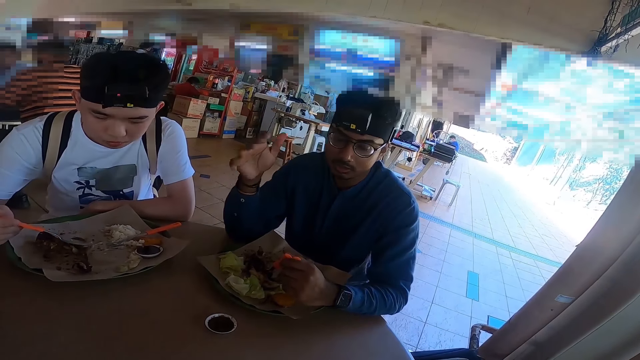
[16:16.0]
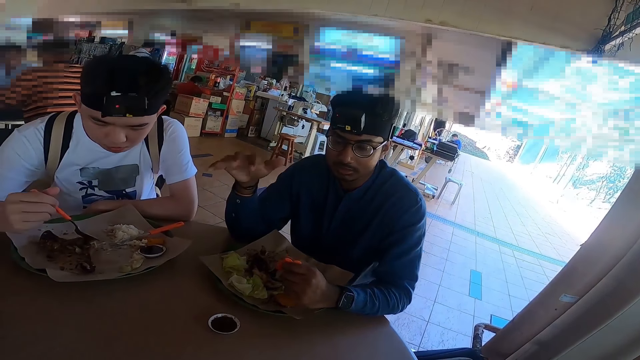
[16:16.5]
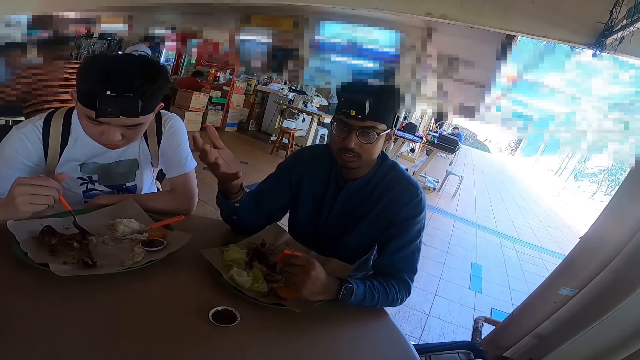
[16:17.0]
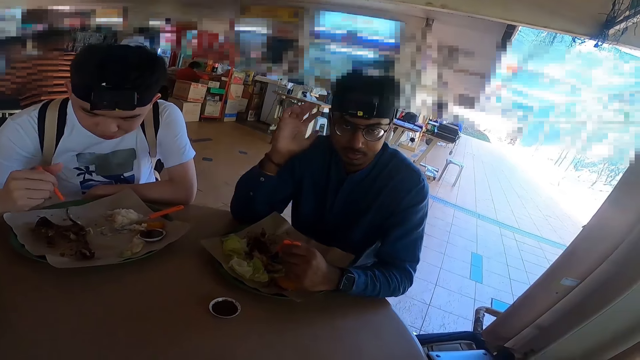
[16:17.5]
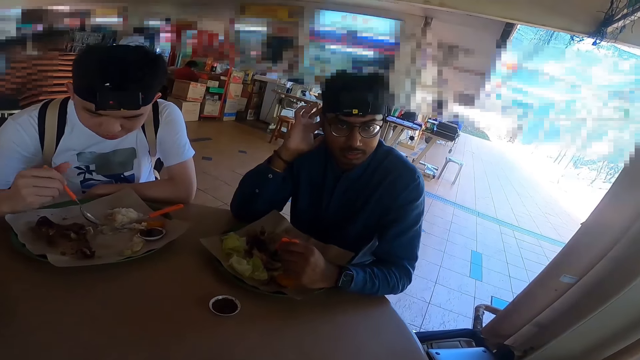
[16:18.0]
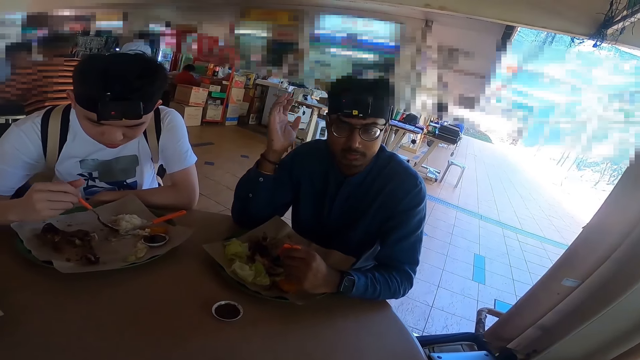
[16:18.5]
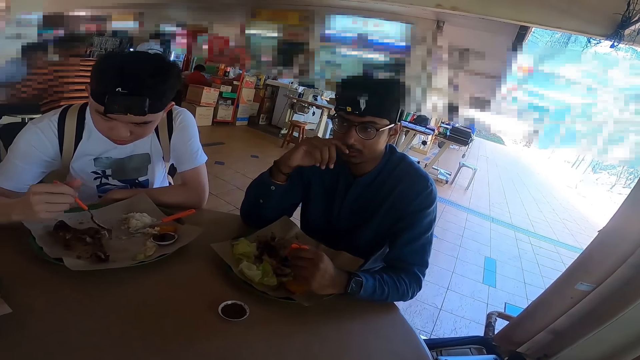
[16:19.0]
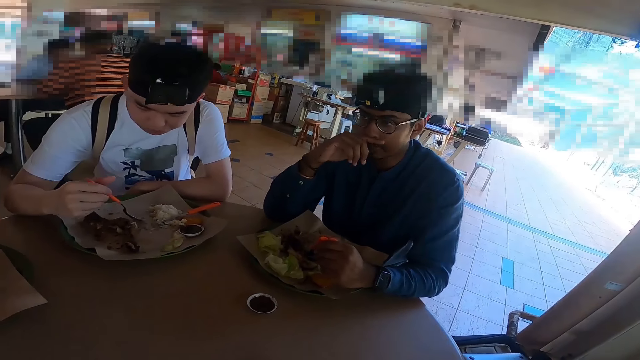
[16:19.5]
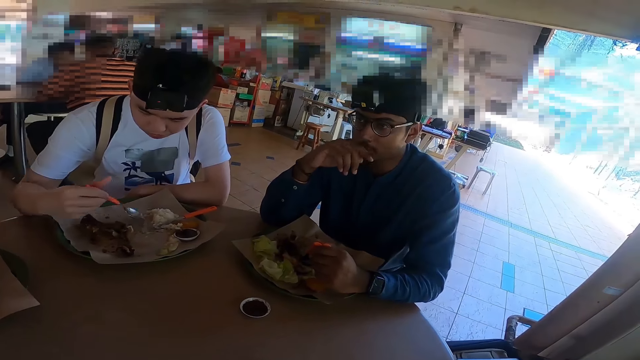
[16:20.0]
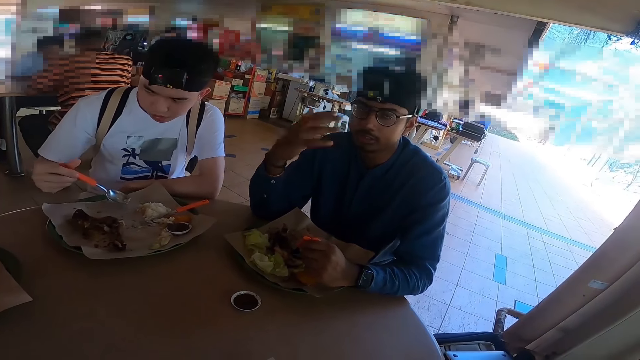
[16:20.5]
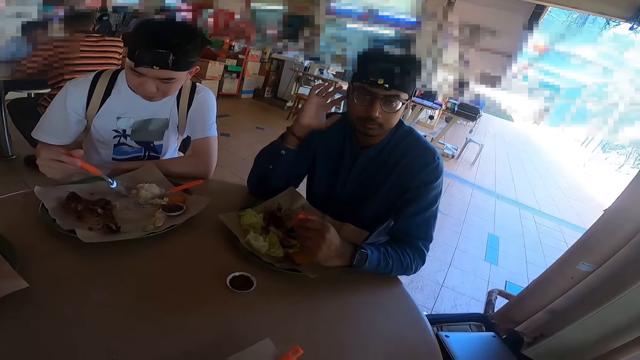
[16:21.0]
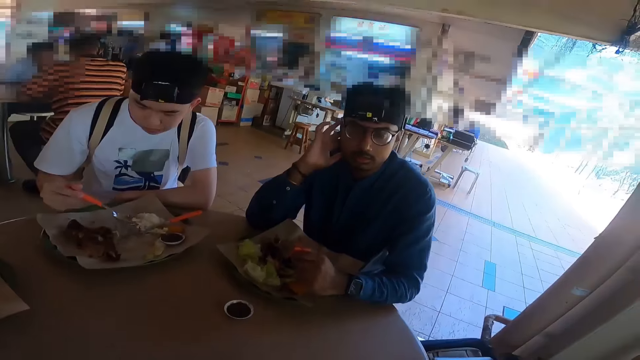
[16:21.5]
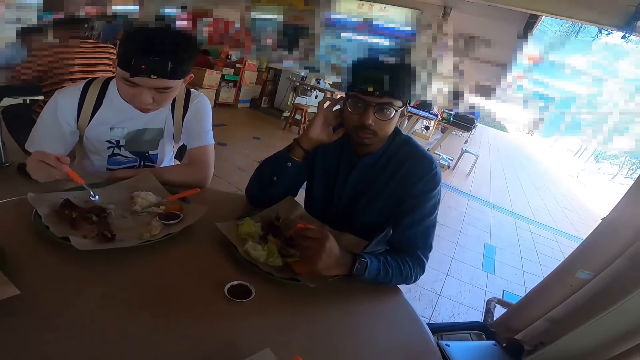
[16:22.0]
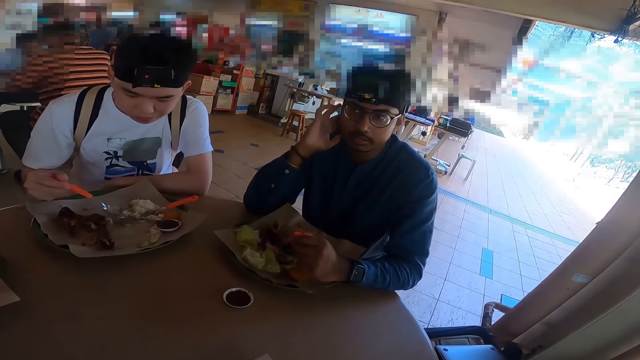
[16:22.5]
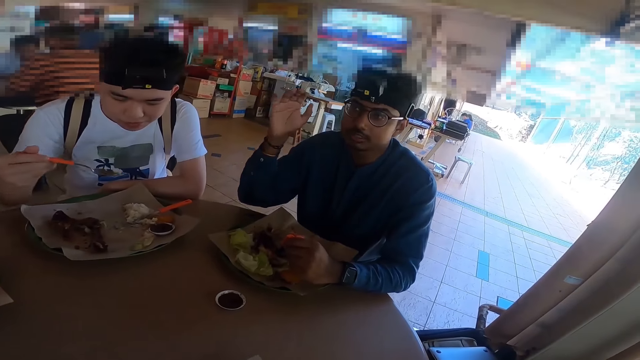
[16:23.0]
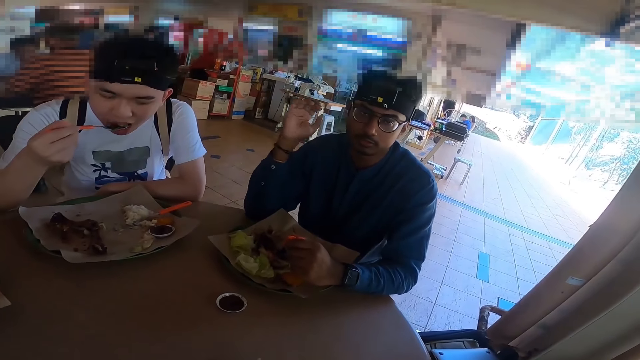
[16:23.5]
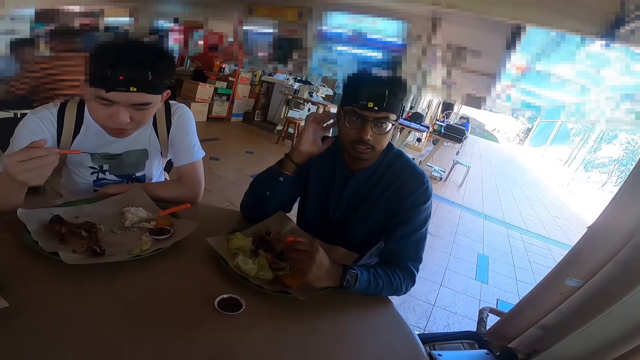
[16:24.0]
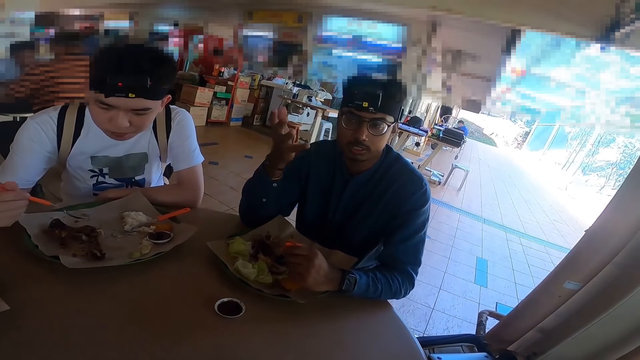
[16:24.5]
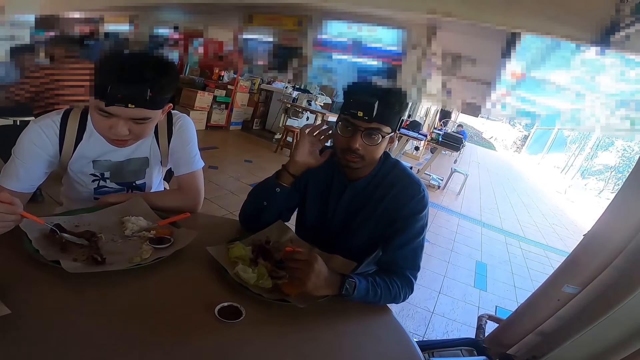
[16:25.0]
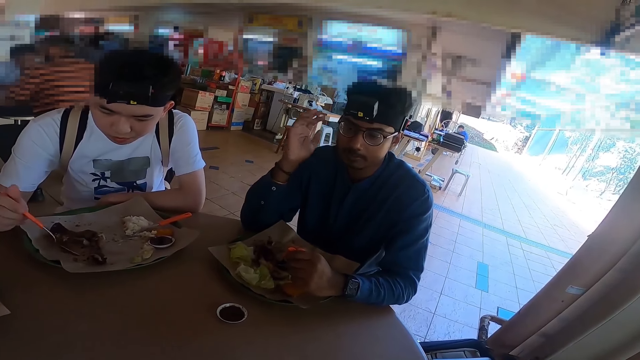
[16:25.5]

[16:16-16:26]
The camera wearer is talking.

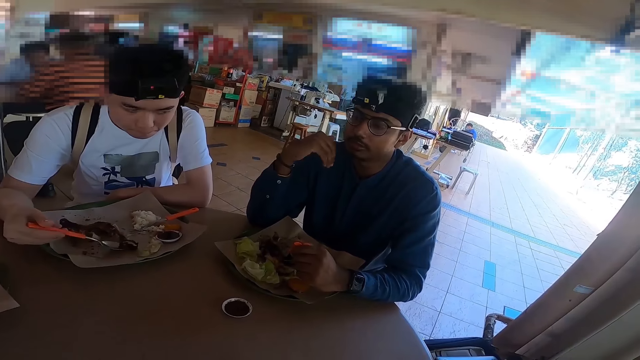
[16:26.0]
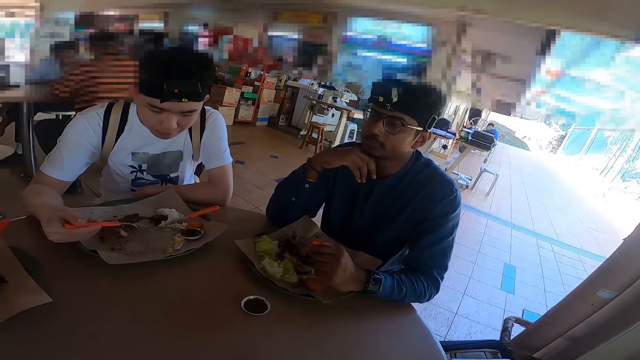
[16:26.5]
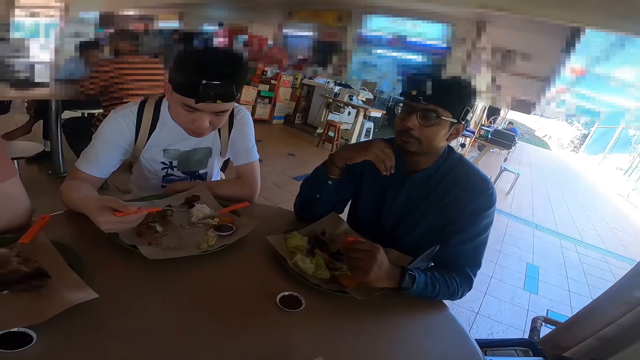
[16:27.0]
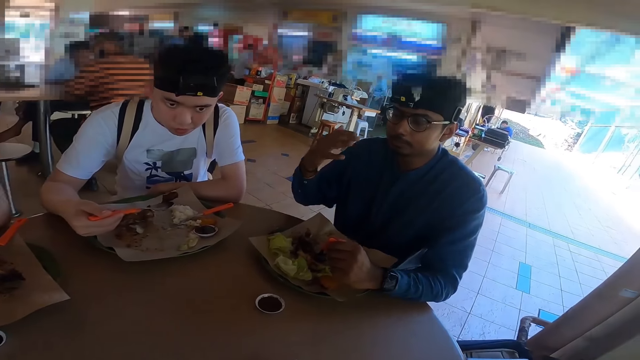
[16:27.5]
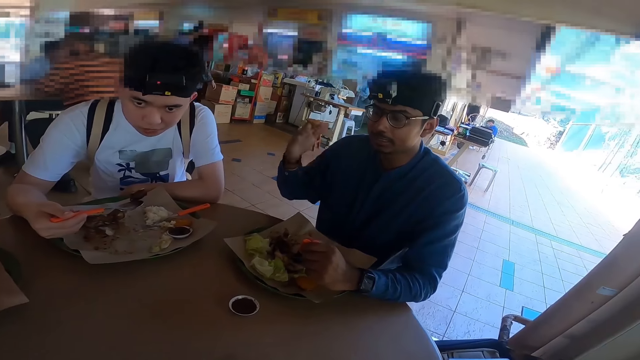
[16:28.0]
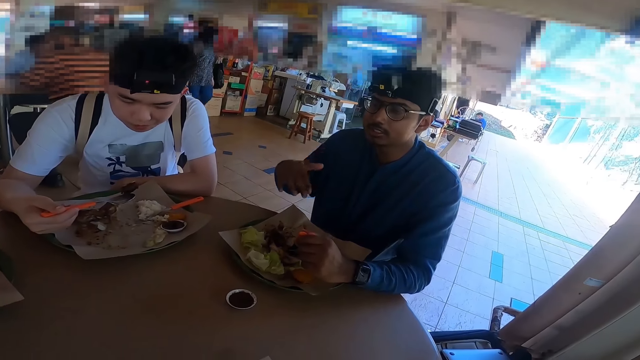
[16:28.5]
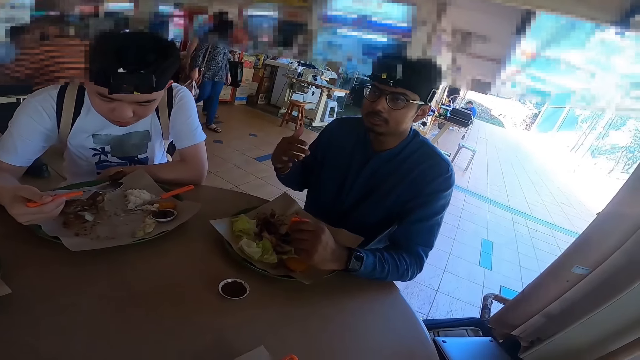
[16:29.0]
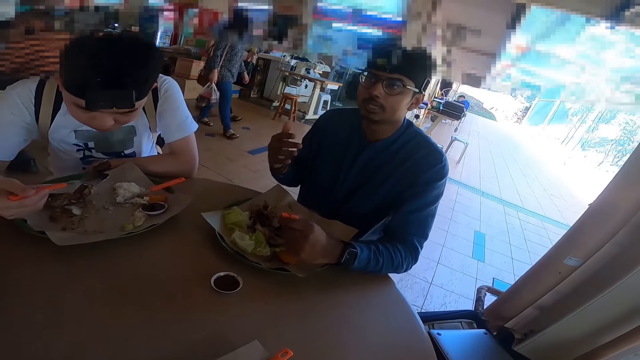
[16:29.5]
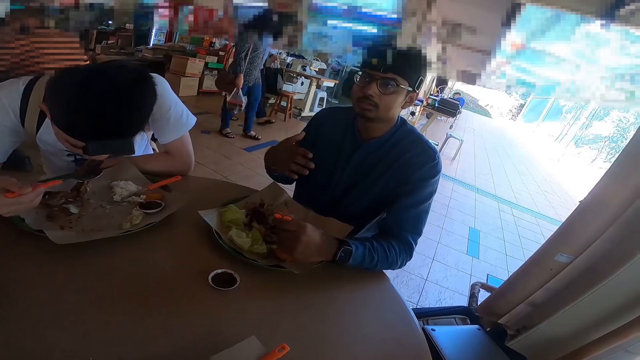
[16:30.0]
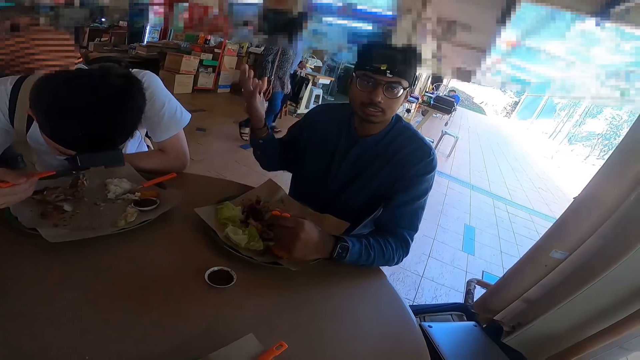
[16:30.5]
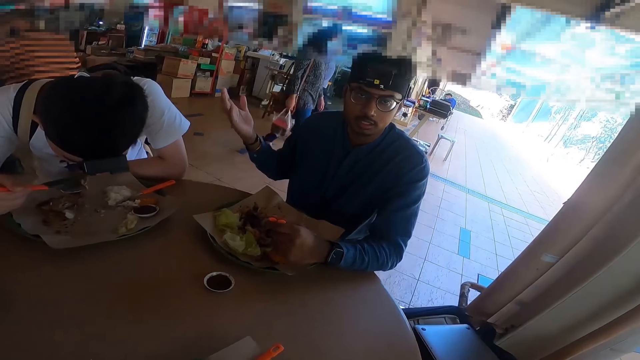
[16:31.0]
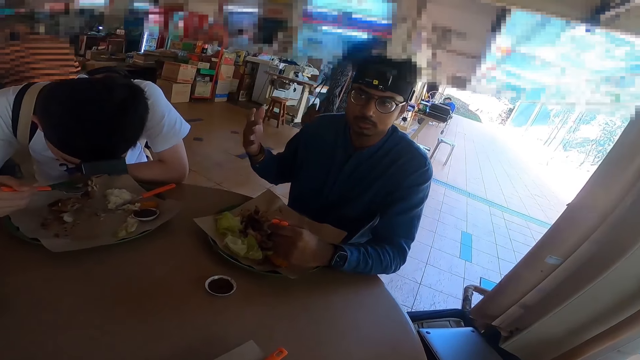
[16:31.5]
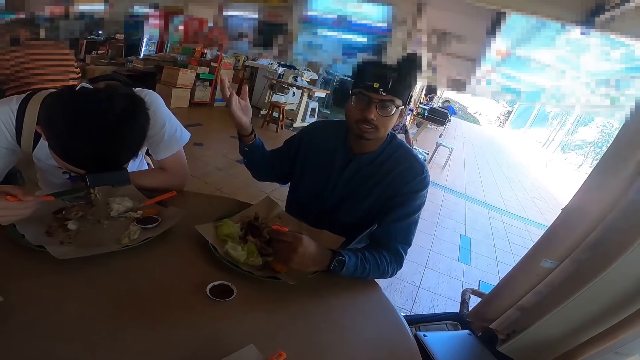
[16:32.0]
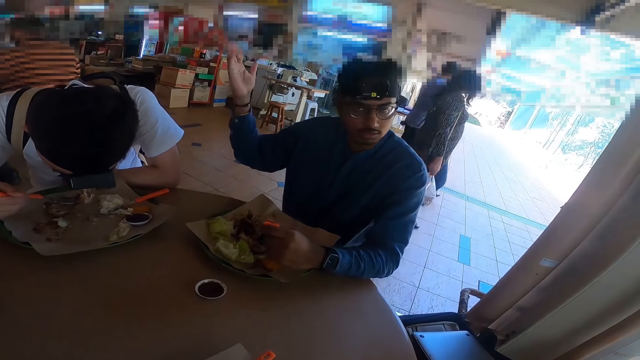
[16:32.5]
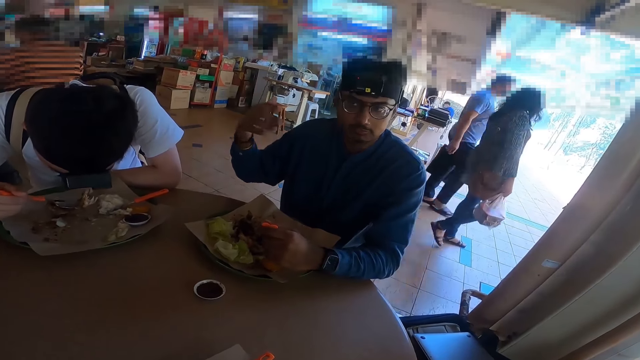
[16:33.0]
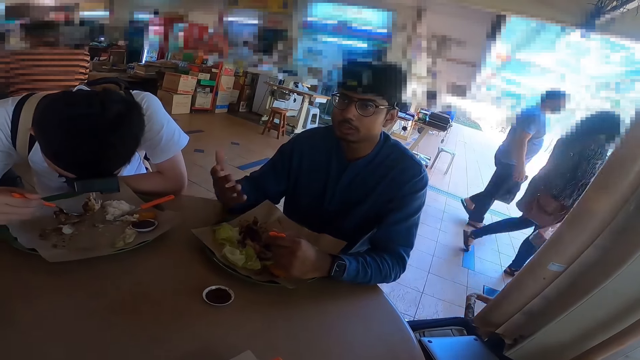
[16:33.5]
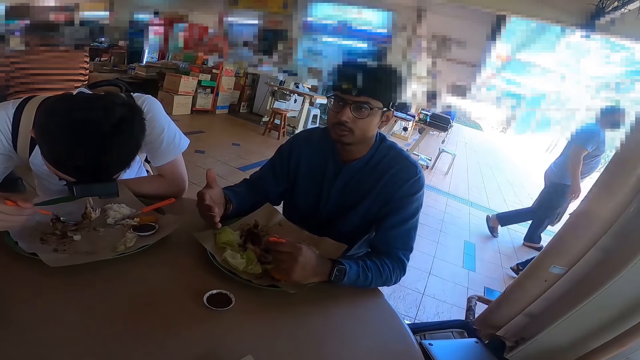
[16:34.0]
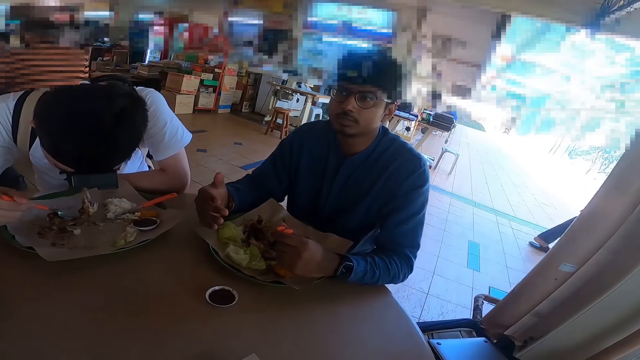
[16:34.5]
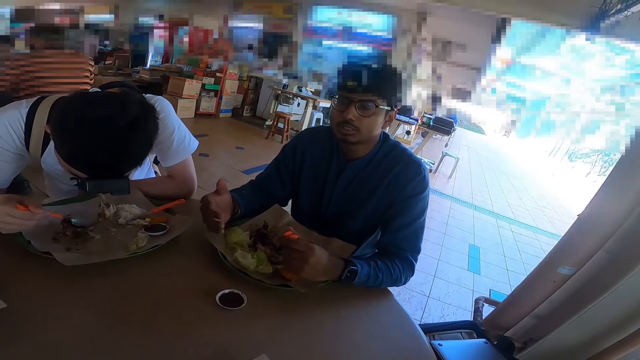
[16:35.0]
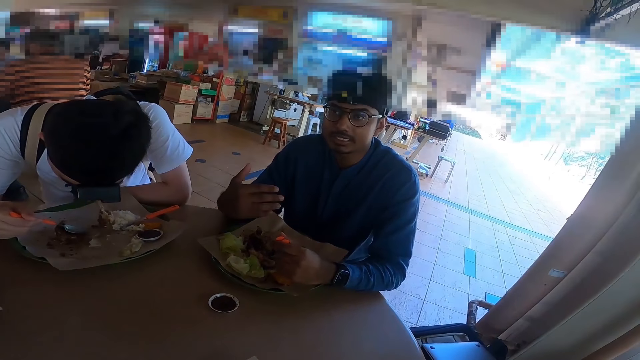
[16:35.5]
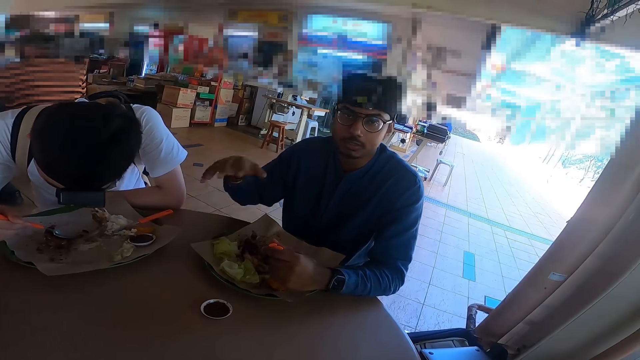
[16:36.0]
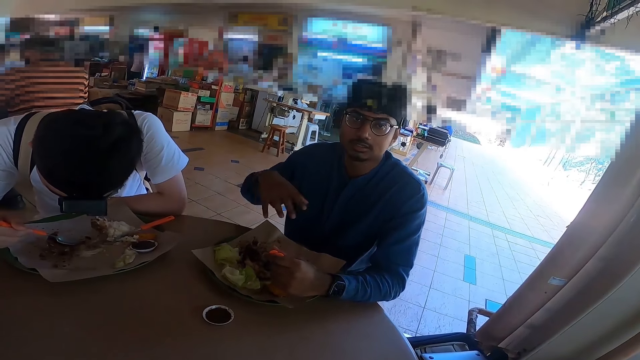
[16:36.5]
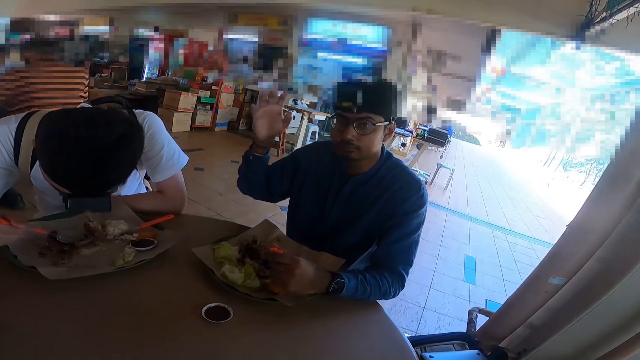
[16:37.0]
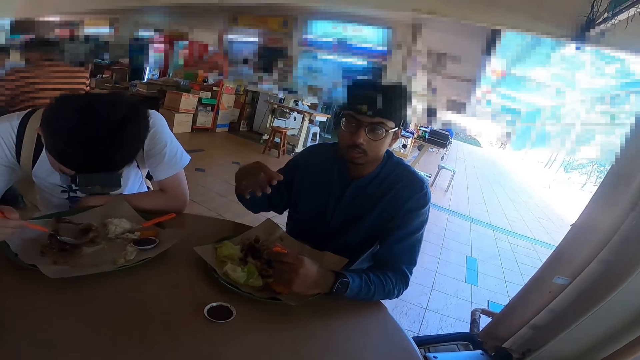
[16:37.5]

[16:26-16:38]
A person is talking. Another person is eating.
